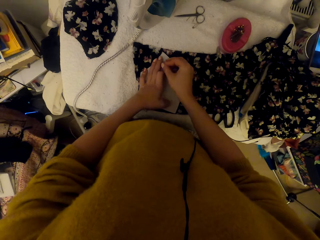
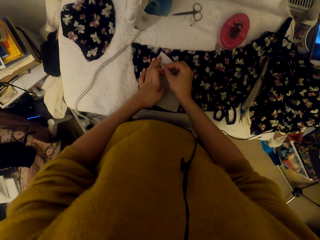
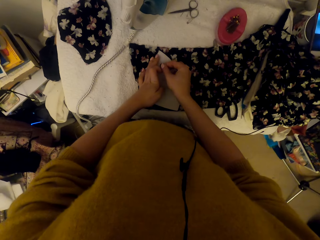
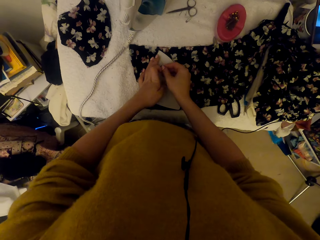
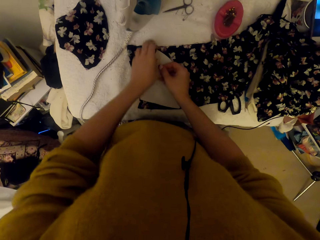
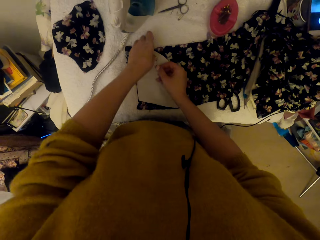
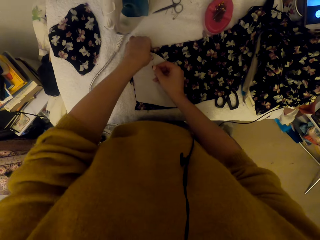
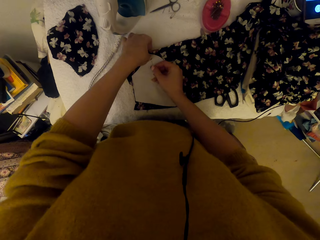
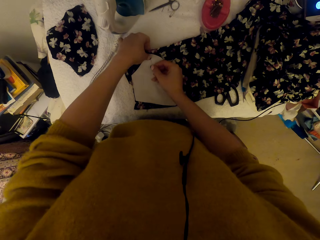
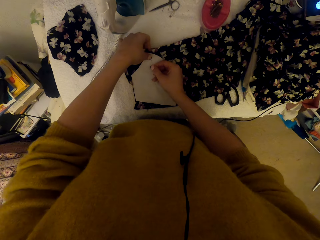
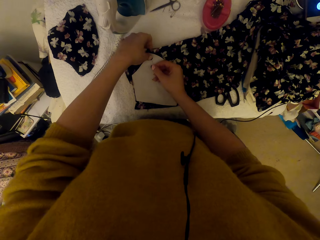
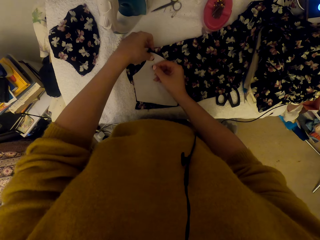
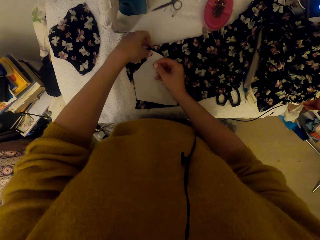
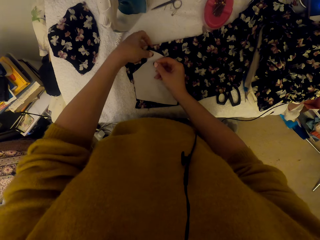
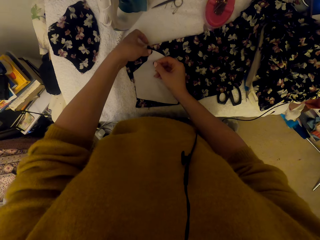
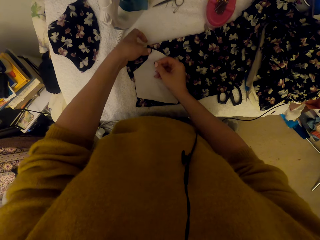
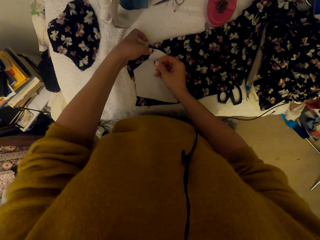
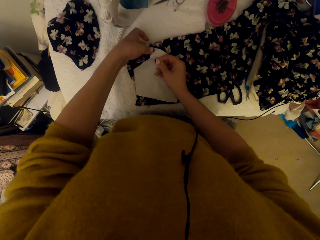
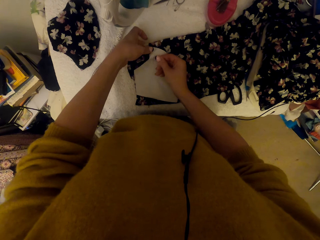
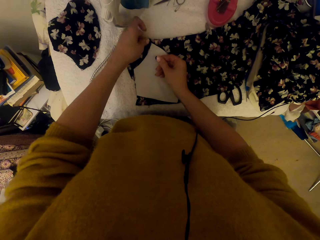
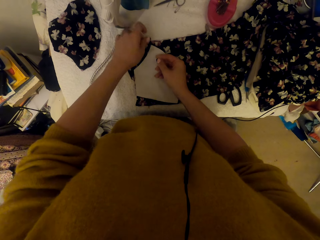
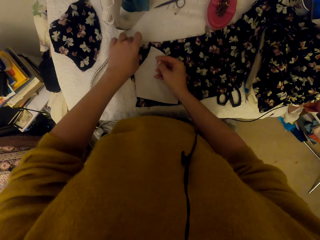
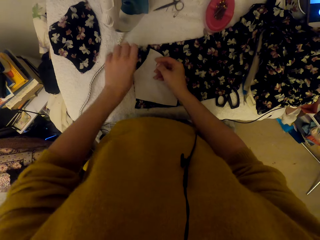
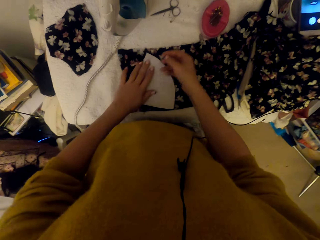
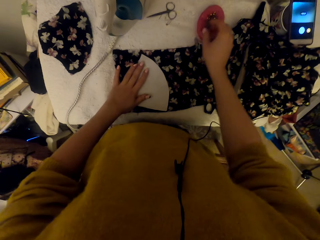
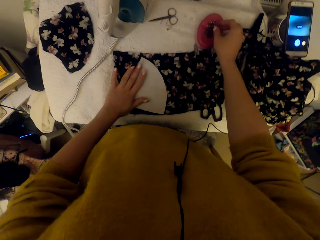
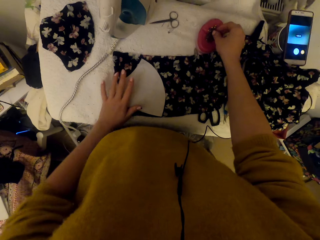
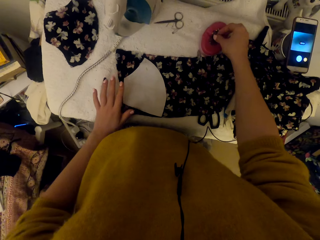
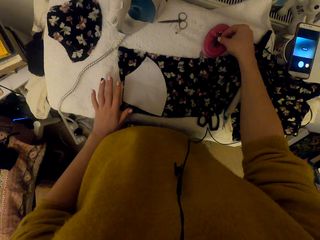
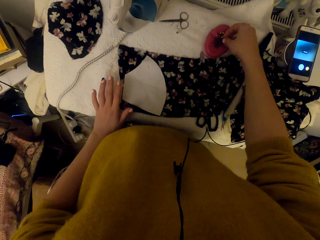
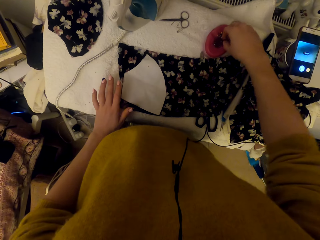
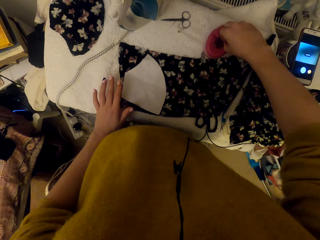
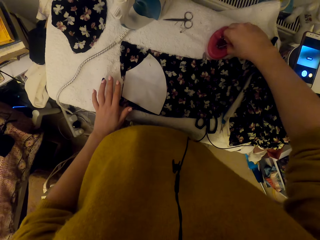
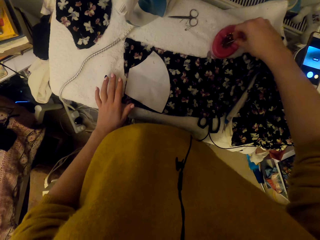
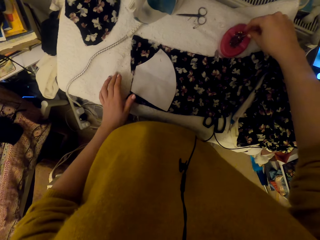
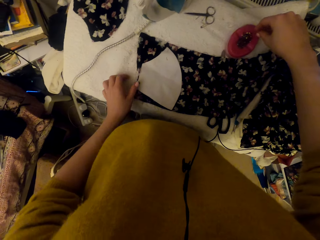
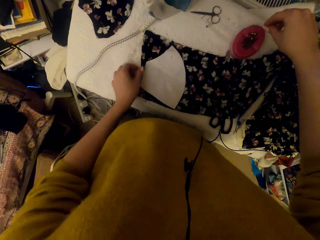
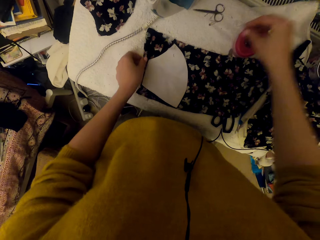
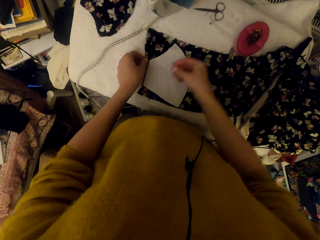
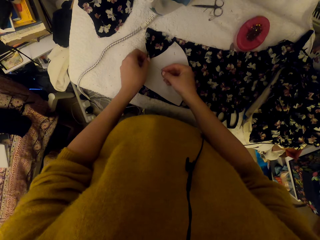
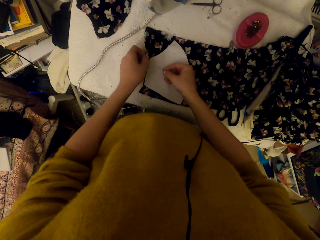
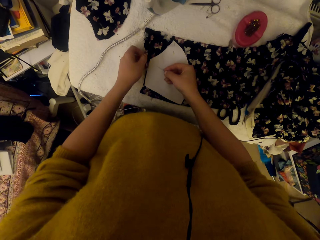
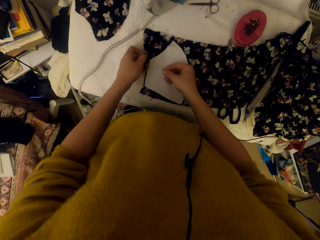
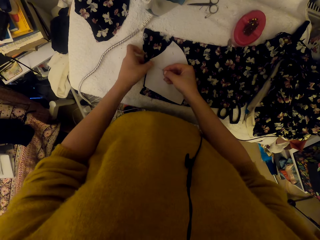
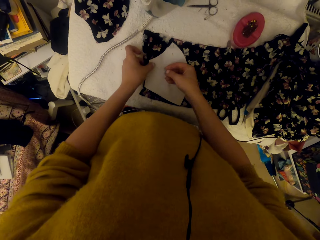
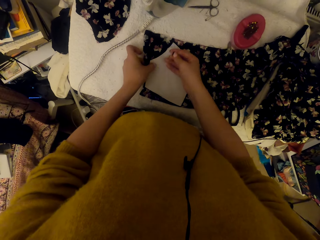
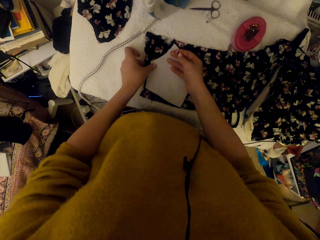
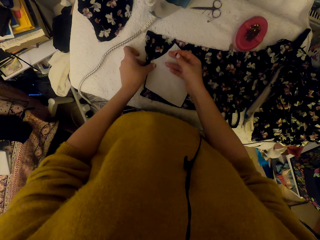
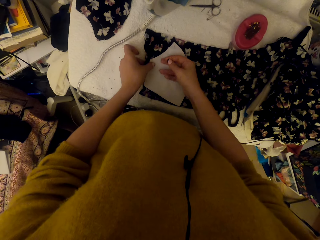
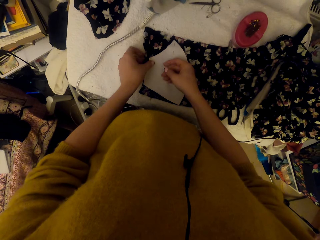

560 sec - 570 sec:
The camera wearer puts a pin in a paper. They pick a pin. They adjust a graph paper piece on the cloth material.

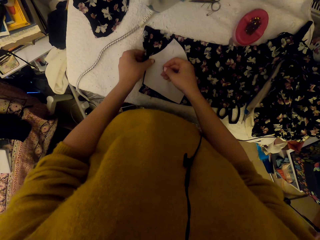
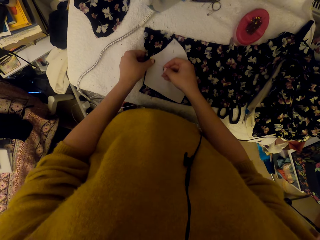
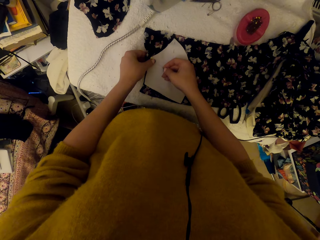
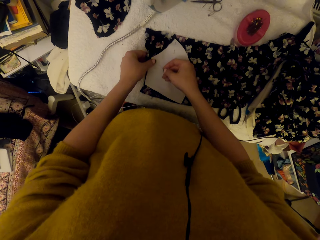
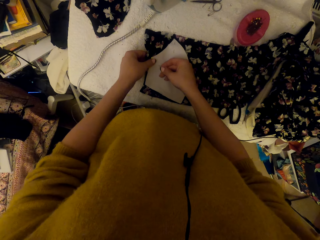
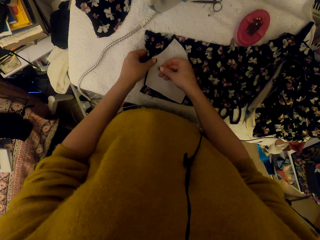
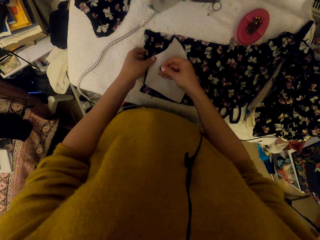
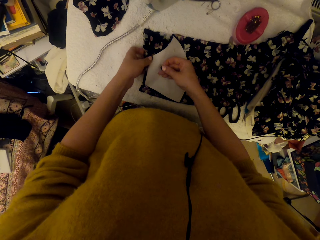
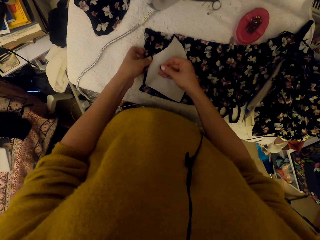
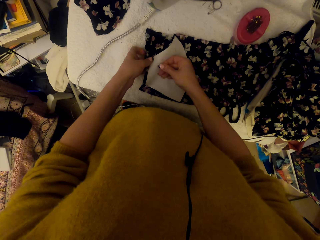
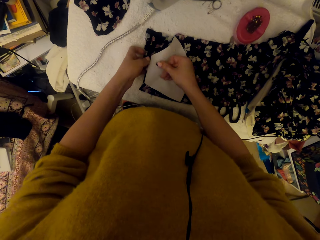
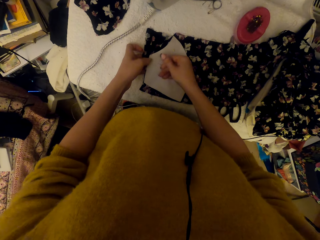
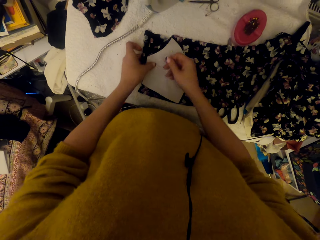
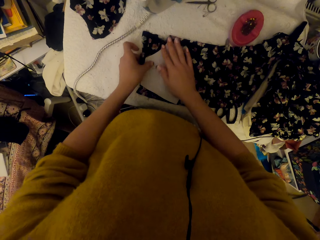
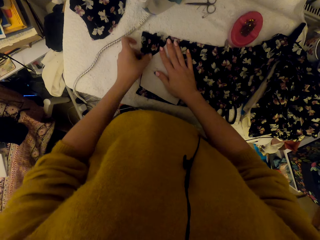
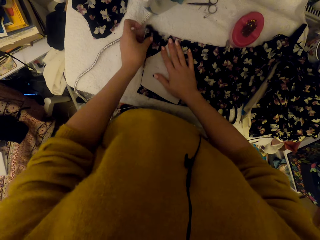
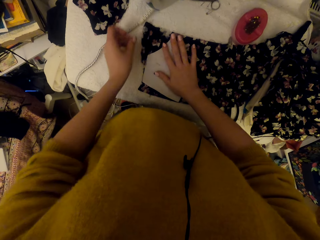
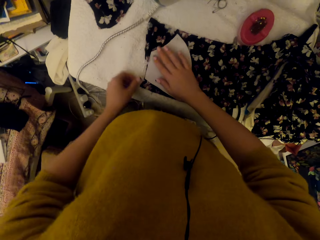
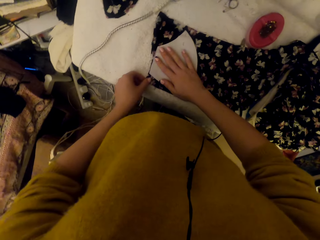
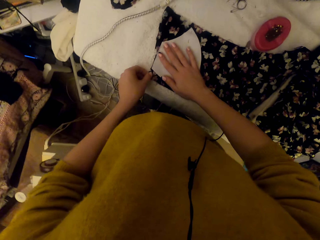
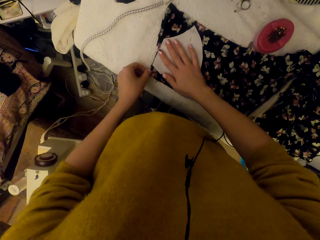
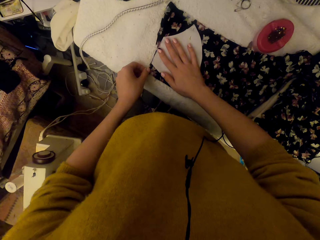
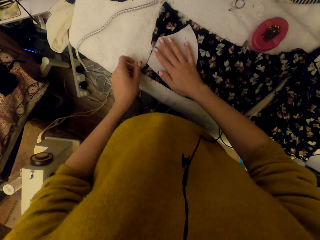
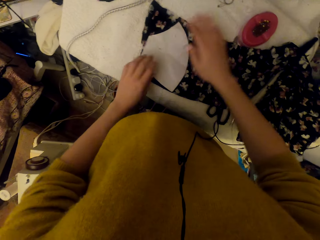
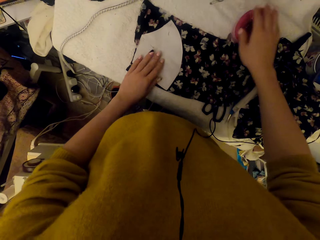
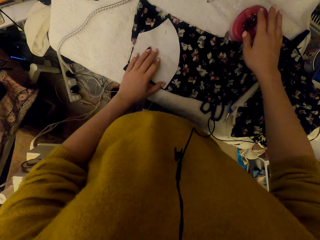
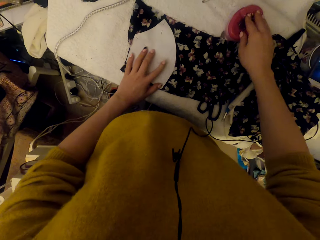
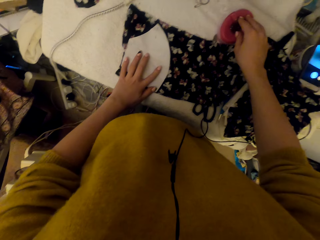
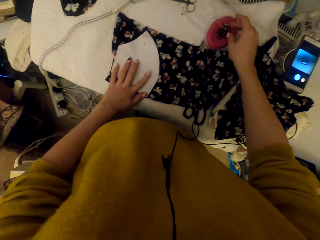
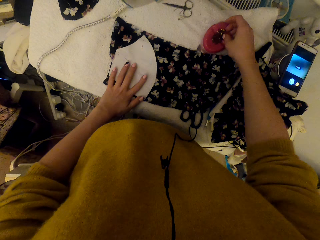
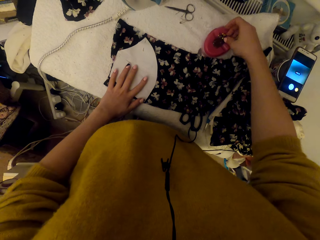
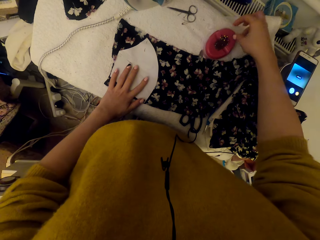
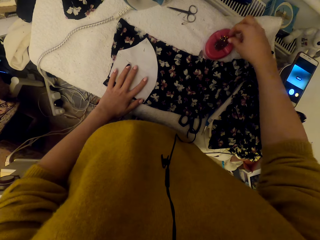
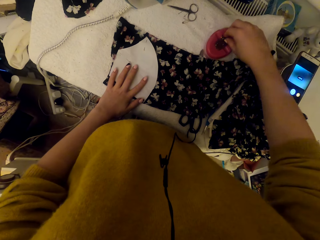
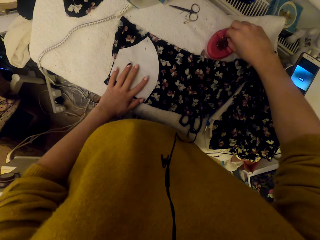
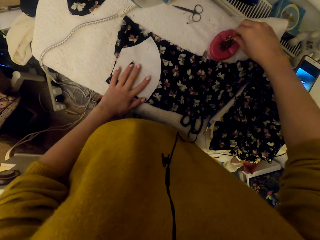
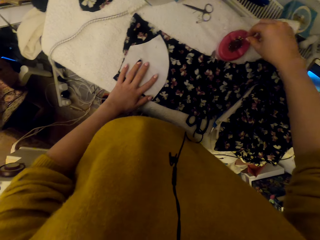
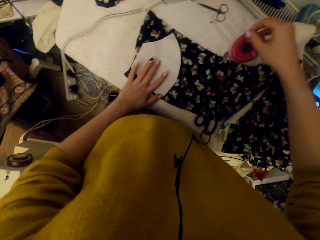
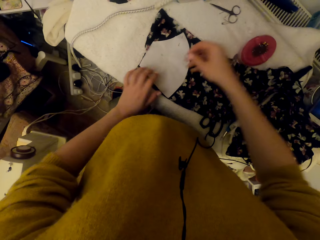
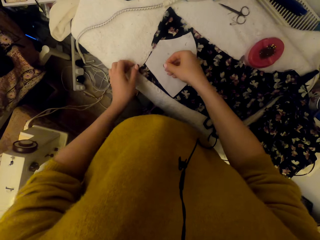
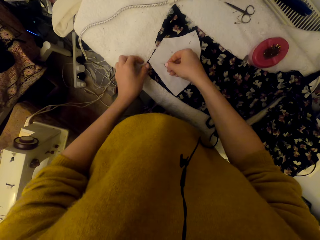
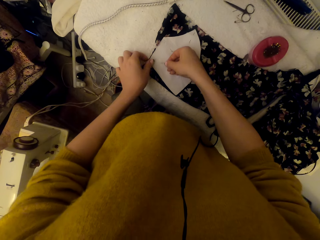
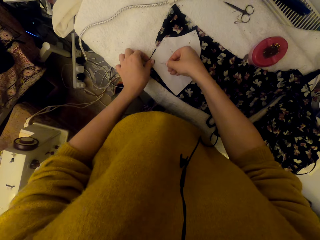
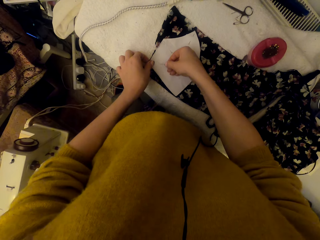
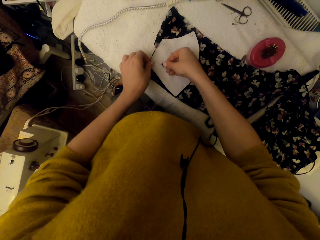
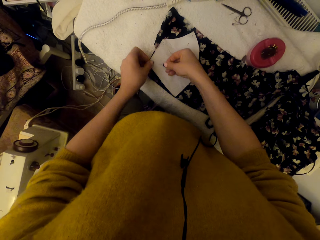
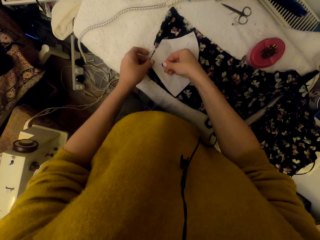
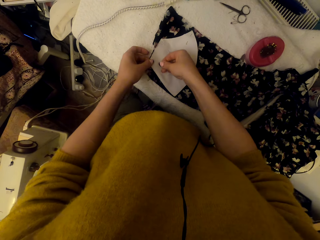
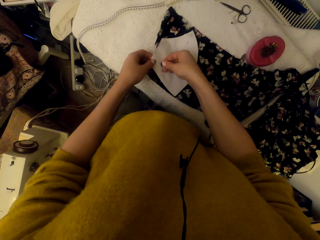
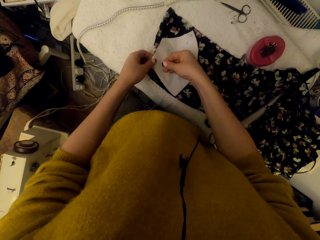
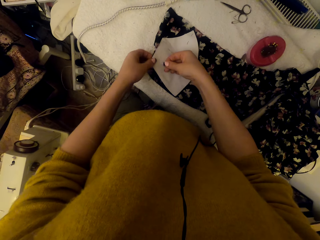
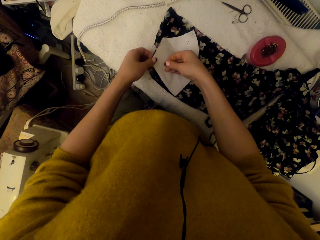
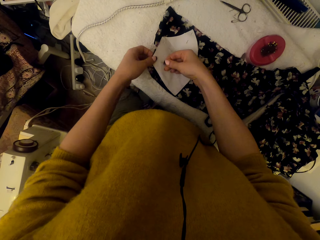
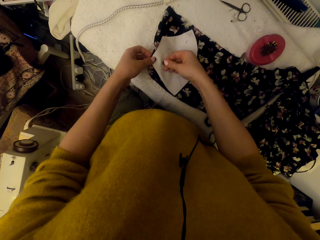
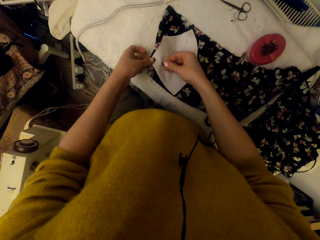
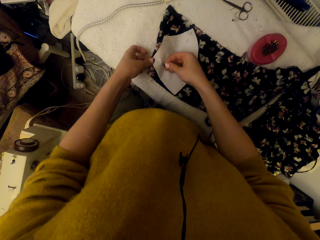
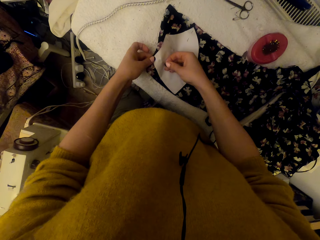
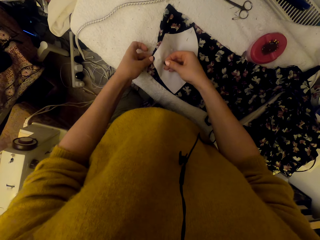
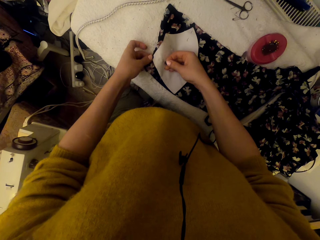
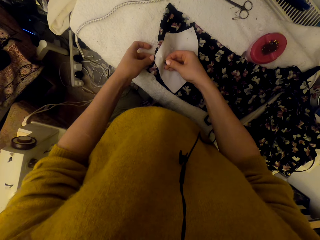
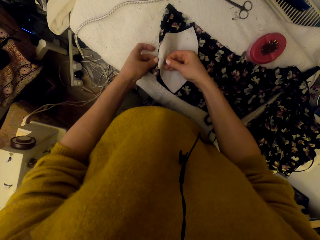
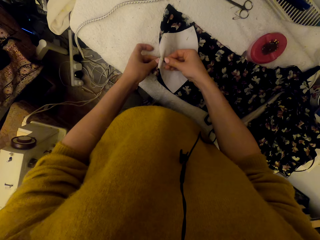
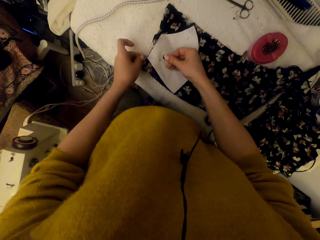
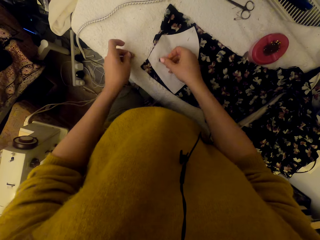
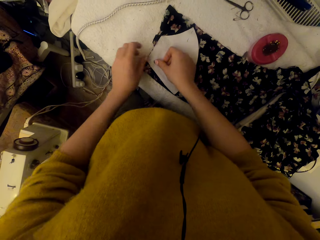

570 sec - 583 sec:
The camera wearer pins the graph paper on the cloth material. They adjust the graph paper piece on the cloth material. They pick a pin. They pin the graph paper on the cloth material.
